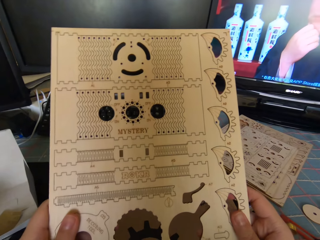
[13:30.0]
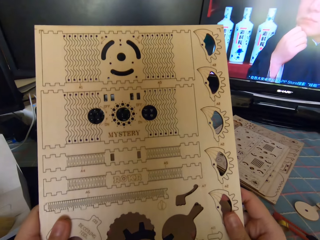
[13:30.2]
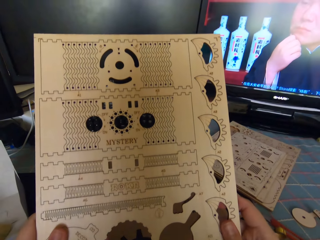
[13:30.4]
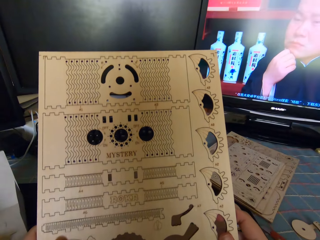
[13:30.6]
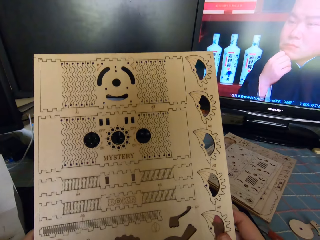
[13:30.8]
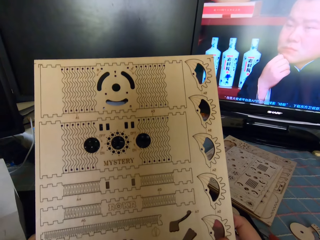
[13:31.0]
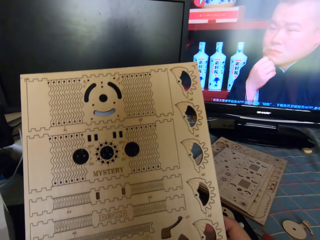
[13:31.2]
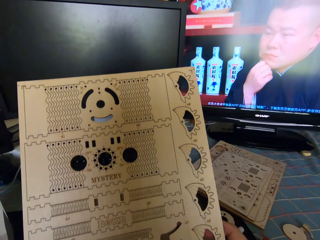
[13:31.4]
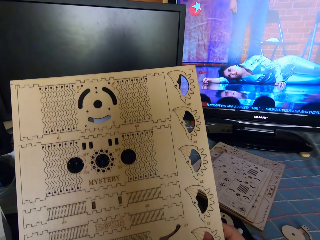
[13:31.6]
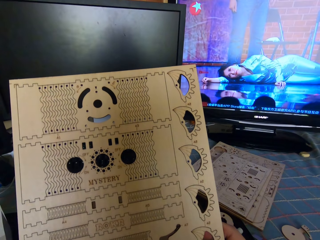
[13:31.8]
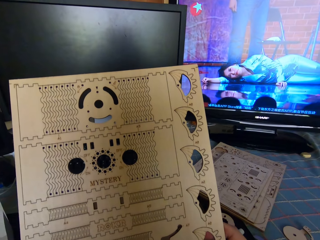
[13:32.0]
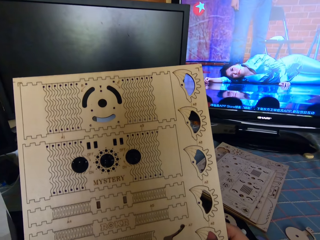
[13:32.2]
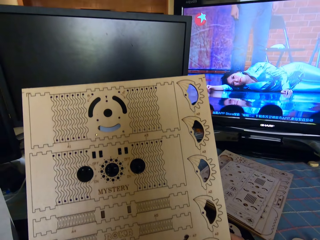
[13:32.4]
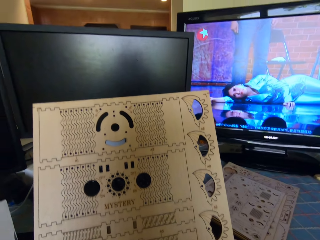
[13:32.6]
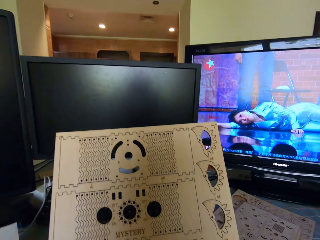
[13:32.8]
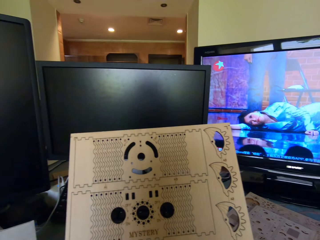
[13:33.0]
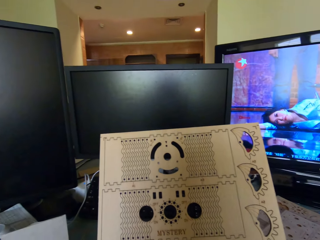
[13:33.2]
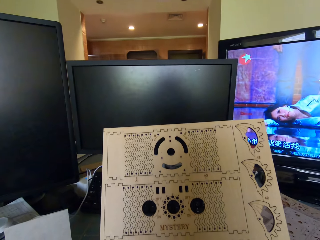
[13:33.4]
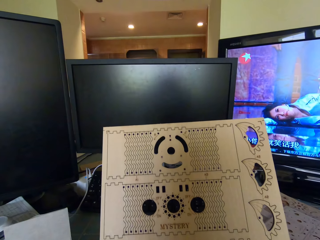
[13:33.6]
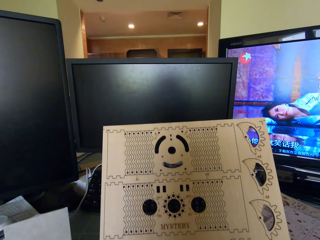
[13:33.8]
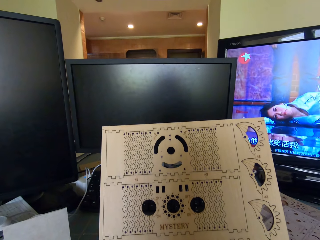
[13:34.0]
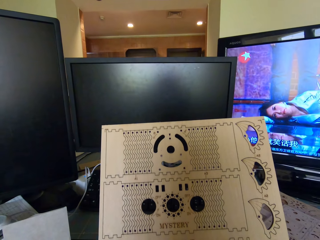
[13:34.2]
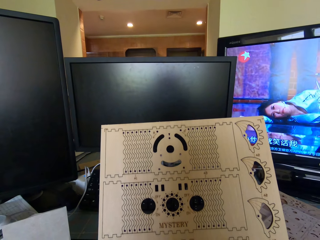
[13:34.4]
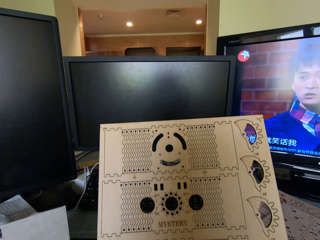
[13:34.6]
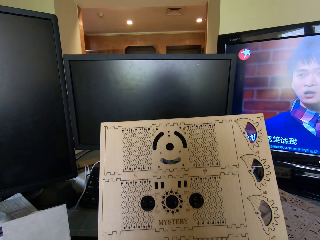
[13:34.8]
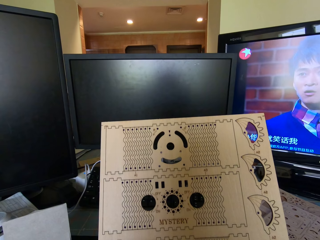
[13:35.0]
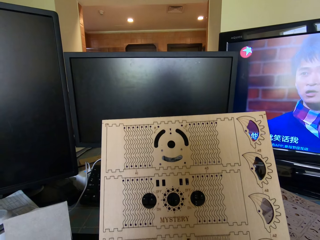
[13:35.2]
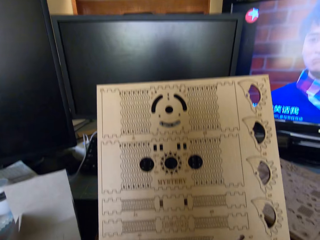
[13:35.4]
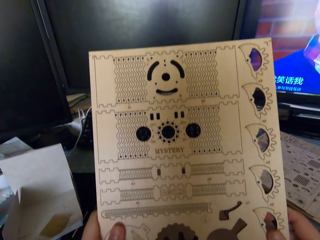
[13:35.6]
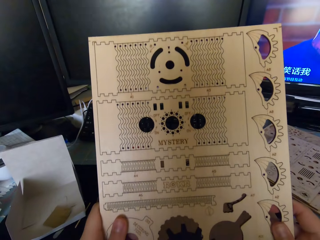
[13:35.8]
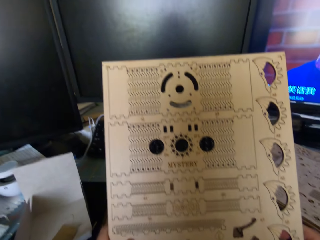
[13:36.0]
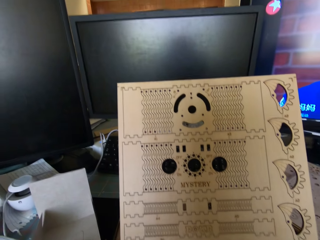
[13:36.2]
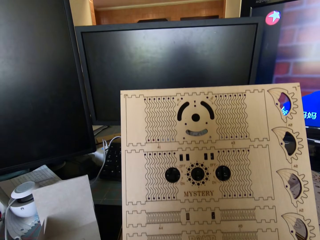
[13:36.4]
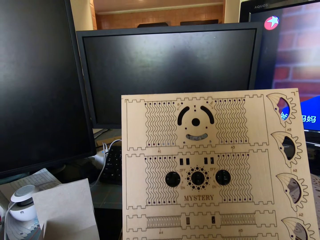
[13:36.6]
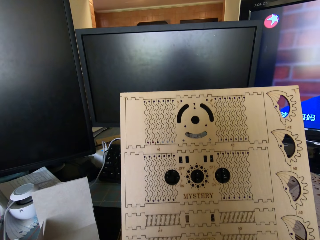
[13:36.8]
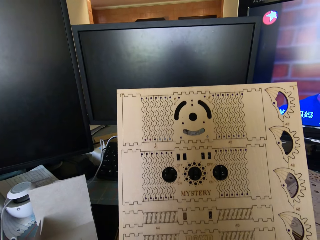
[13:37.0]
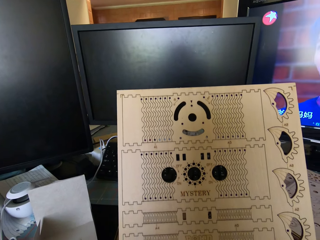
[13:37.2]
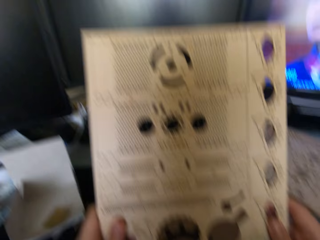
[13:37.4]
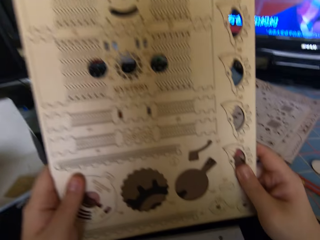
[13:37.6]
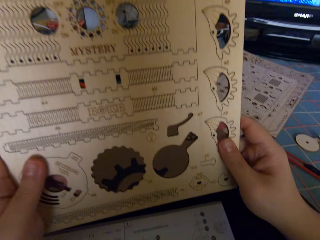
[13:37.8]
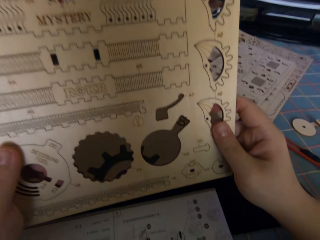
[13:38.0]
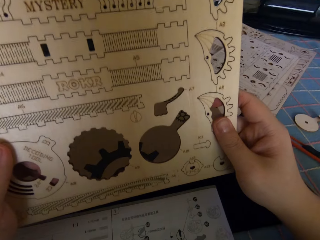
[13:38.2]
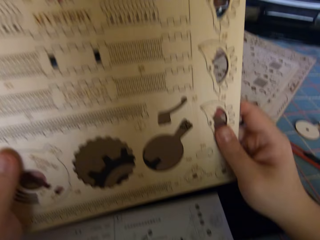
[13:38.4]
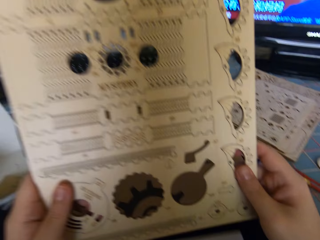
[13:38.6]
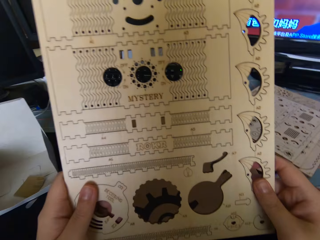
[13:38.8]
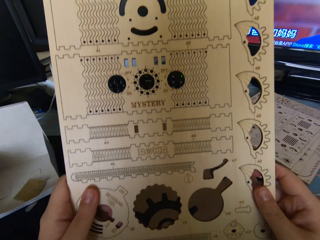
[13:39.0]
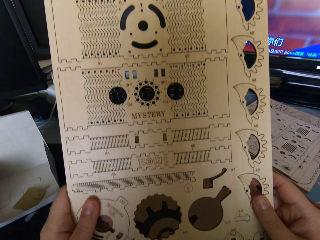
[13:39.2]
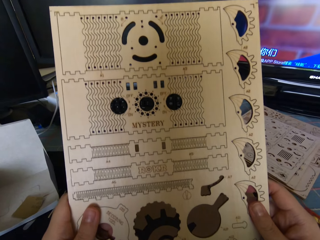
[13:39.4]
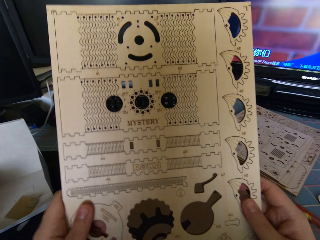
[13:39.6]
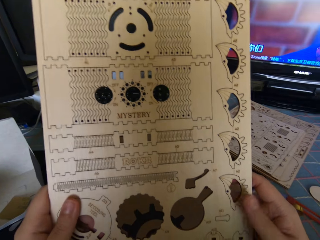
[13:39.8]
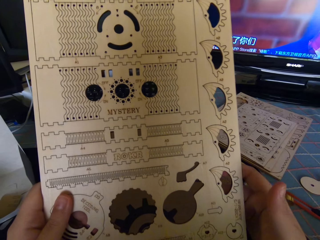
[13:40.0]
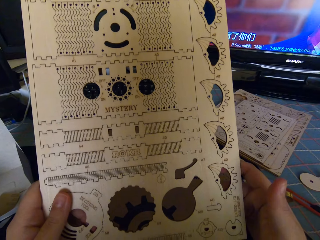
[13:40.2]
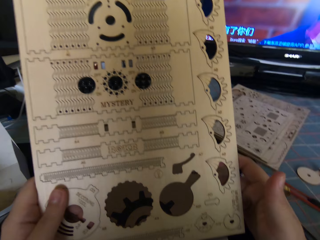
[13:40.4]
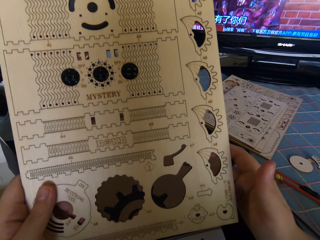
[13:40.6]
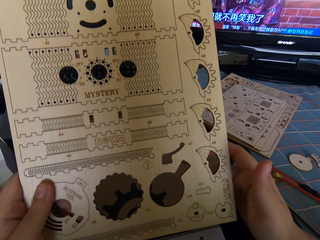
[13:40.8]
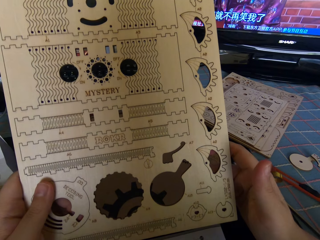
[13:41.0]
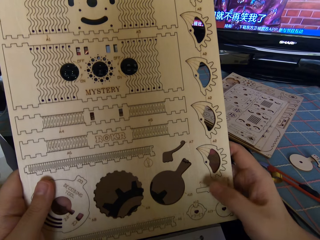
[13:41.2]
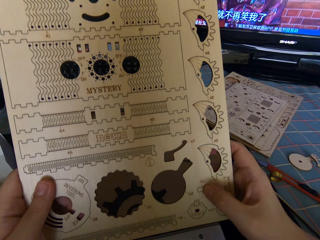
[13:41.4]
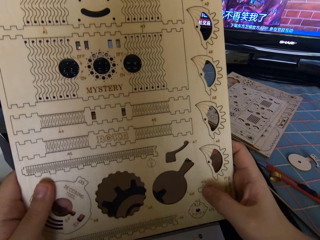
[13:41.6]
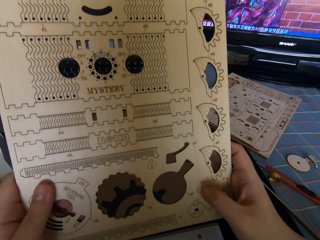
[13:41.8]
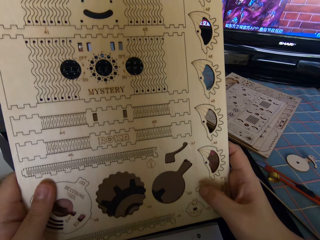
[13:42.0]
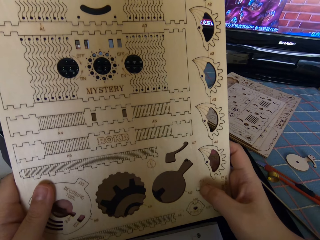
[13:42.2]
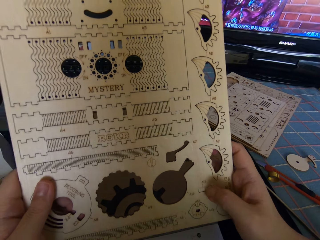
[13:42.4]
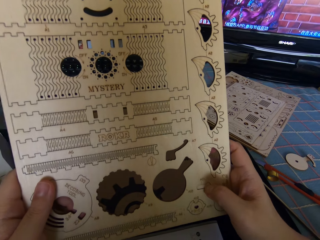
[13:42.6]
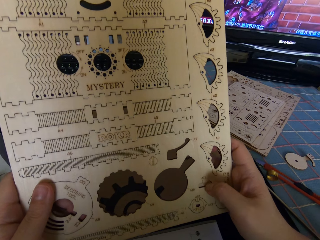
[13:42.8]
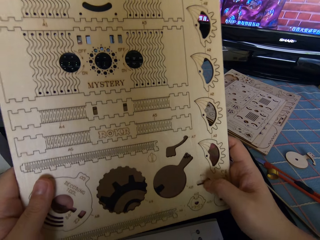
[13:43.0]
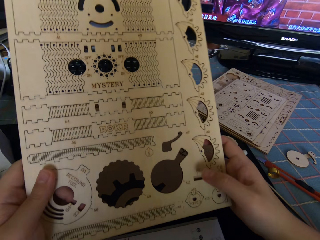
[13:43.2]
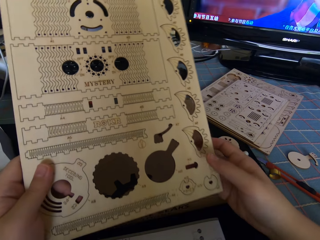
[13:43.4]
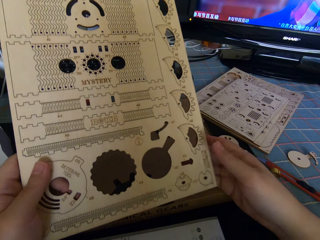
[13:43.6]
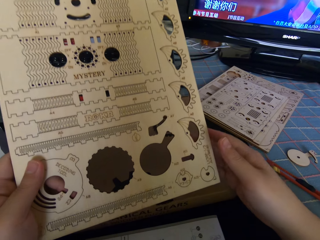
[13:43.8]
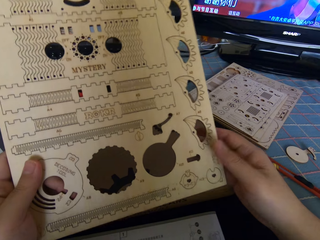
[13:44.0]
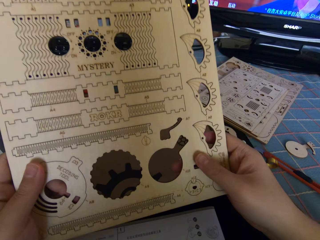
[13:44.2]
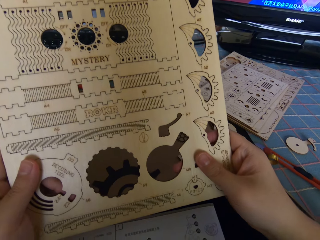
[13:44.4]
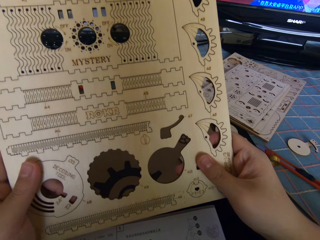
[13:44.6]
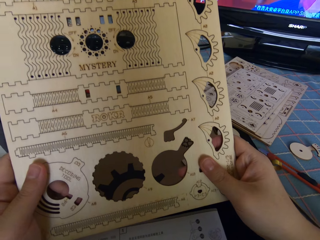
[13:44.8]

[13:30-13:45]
The camera wearer holds the puzzle wood sheet with both hands. They move the thumb. They look at the model. They push a tiny wood piece from the wood sheet.

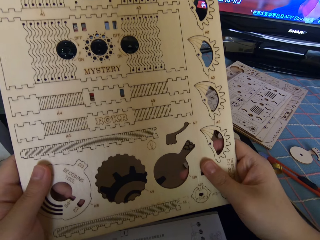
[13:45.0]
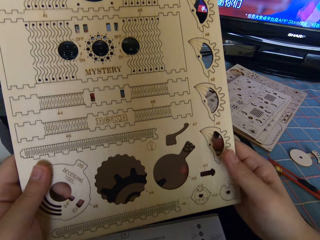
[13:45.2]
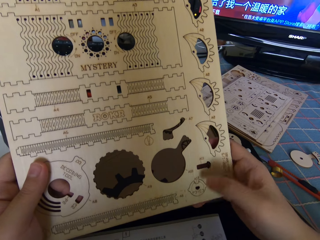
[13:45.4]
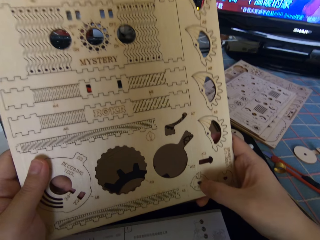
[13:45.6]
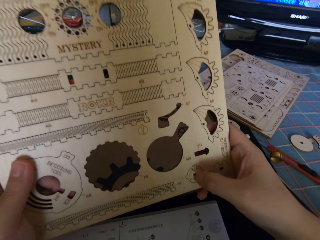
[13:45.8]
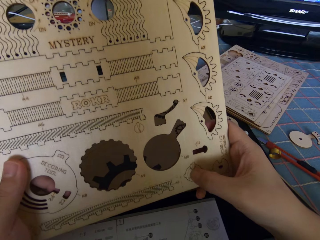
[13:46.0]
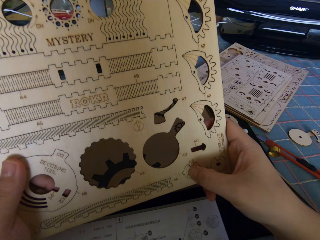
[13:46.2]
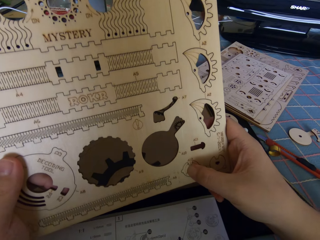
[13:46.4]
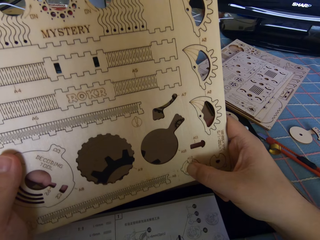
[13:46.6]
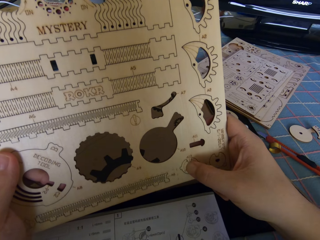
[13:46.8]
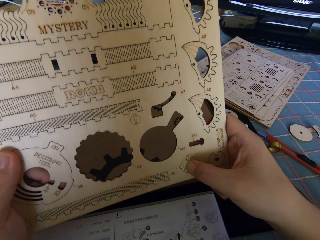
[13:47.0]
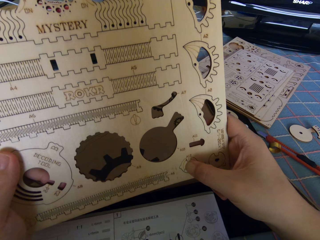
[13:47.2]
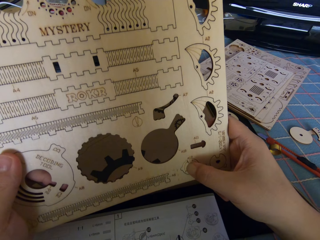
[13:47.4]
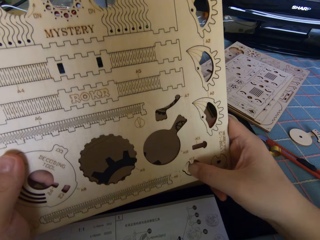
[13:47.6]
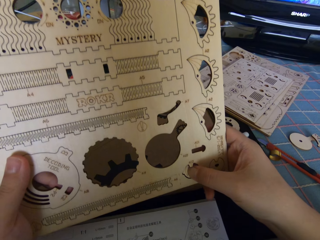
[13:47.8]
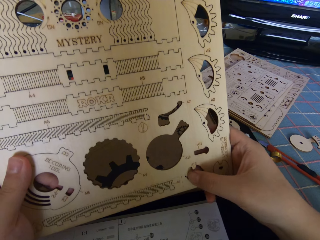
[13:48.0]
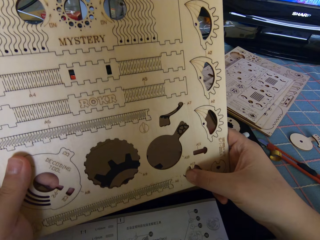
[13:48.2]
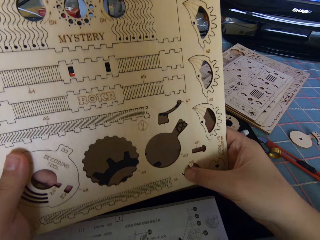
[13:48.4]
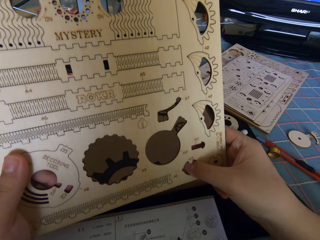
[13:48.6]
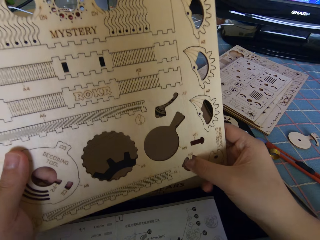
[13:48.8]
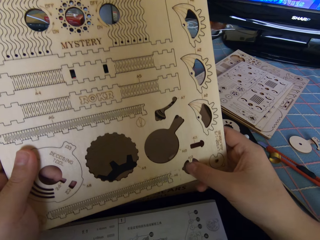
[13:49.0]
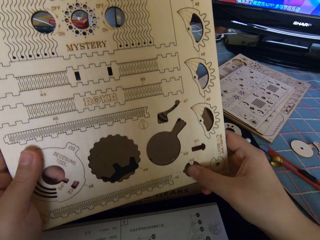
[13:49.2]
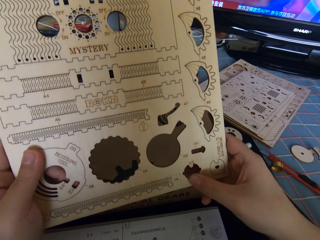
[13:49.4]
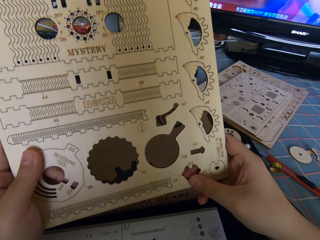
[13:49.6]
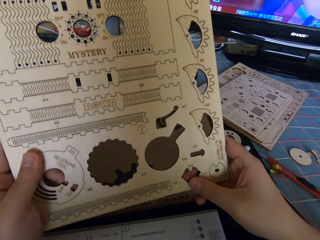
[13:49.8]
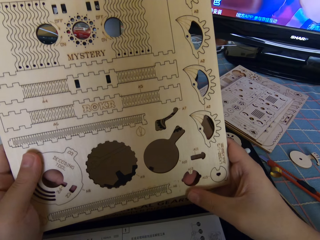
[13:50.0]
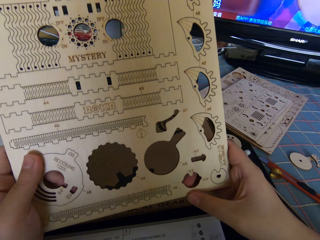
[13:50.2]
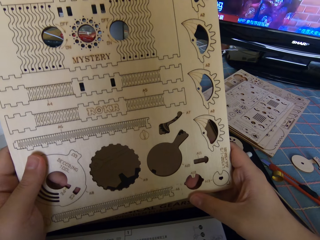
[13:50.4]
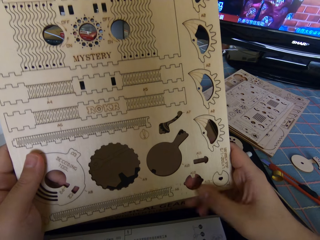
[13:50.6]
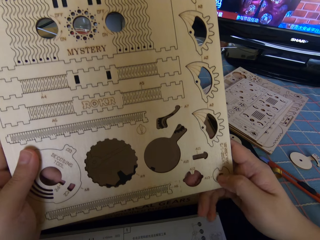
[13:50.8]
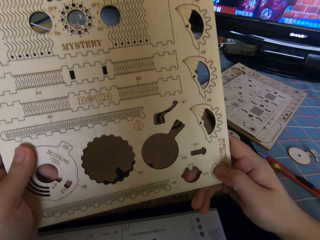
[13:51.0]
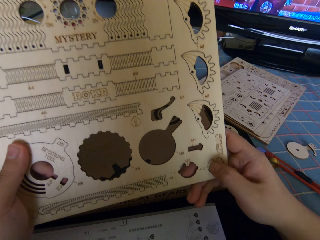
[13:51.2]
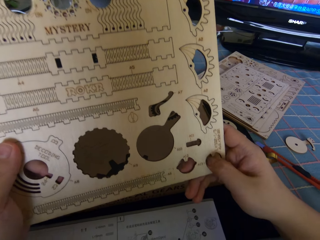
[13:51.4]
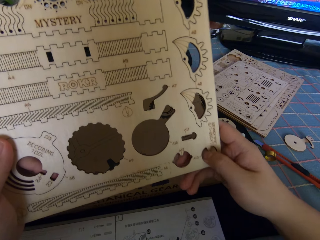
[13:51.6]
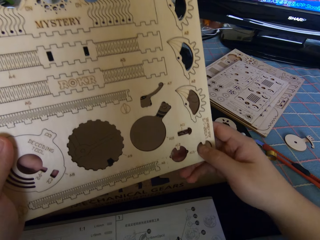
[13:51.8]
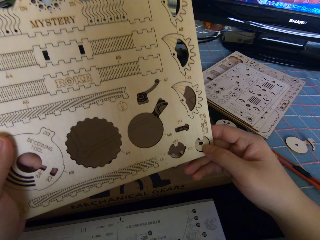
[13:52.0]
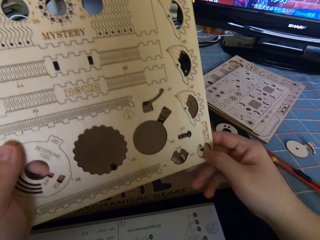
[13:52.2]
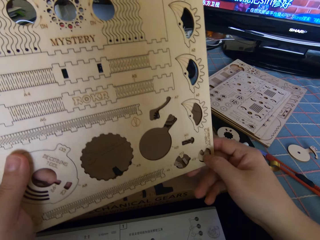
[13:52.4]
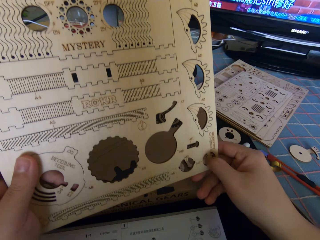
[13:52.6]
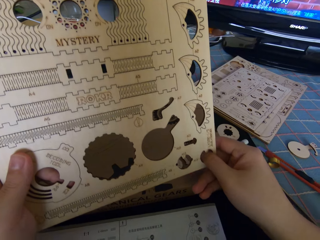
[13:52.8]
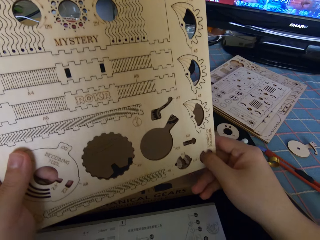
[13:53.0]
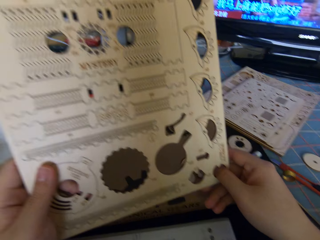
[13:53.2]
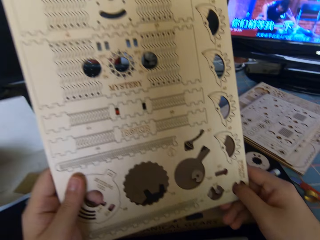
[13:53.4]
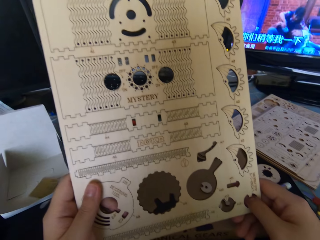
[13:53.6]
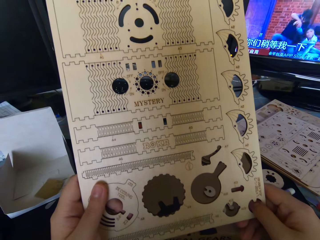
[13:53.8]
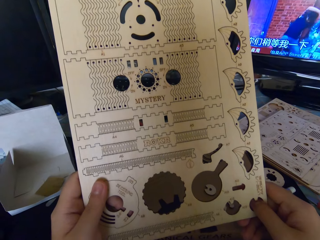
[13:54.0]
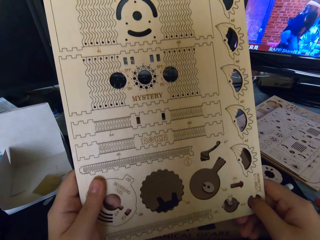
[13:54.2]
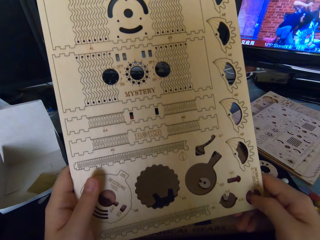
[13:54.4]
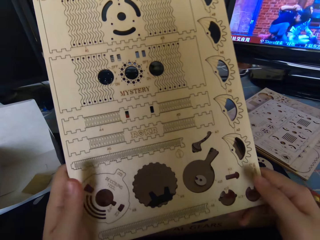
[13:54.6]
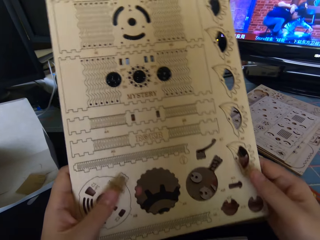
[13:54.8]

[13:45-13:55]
The camera wearer pushes a small wooden piece or pre-cut gear part from the wooden puzzle. They drop a gear part on the table. They push another small wooden piece from the wooden puzzle. They drop a gear part on the table.
